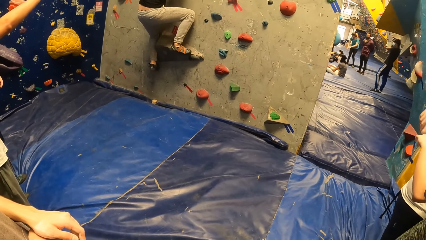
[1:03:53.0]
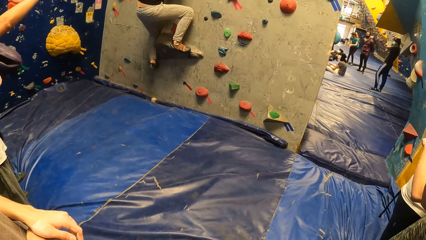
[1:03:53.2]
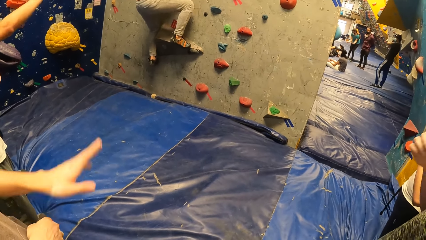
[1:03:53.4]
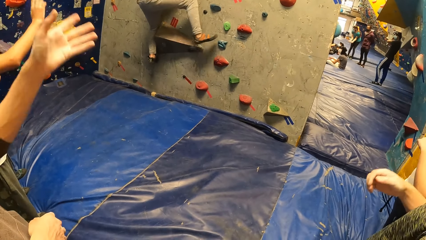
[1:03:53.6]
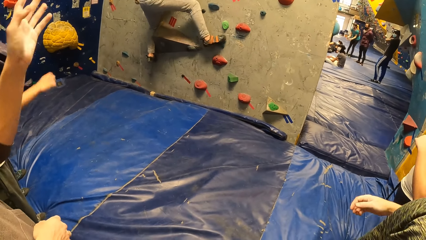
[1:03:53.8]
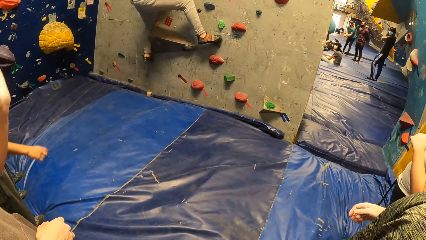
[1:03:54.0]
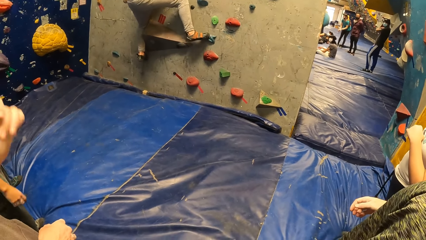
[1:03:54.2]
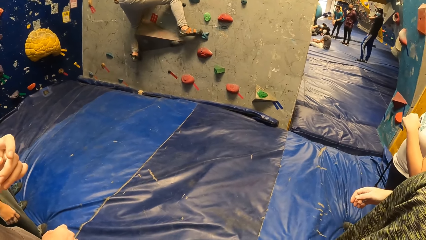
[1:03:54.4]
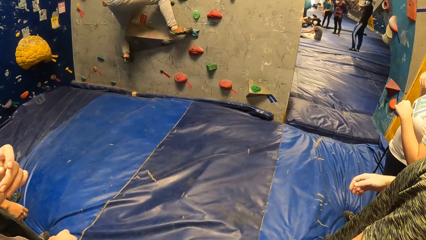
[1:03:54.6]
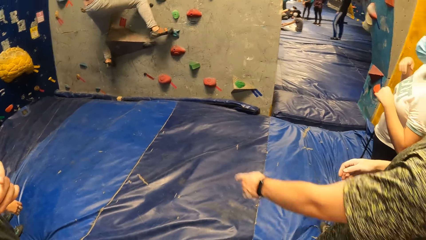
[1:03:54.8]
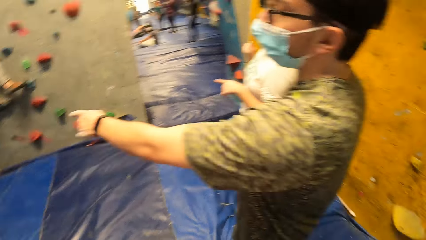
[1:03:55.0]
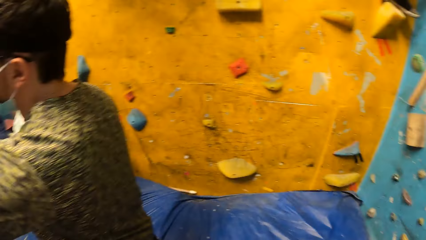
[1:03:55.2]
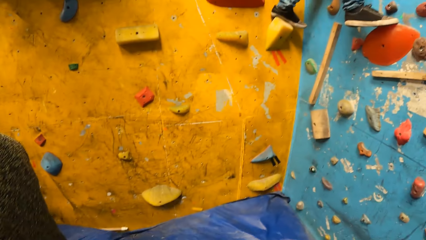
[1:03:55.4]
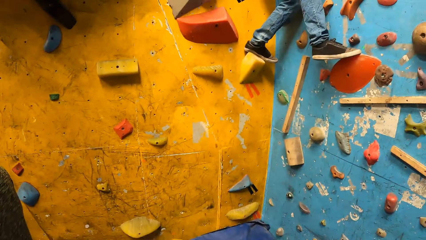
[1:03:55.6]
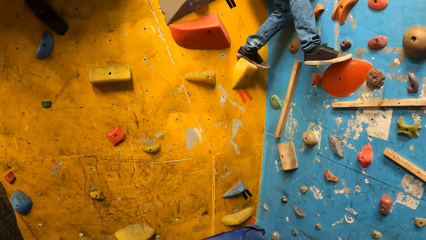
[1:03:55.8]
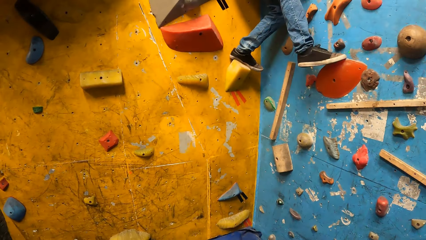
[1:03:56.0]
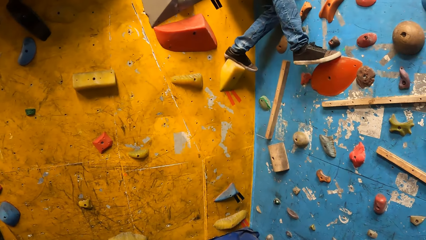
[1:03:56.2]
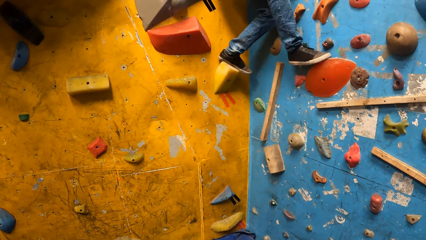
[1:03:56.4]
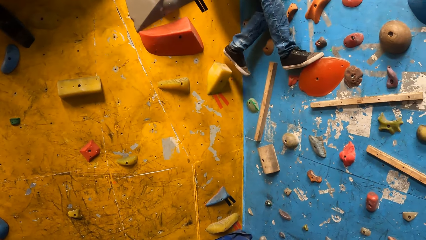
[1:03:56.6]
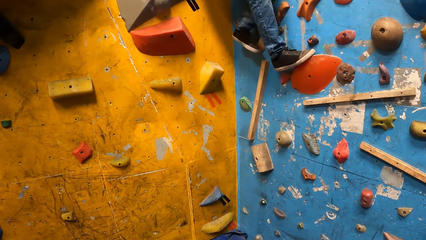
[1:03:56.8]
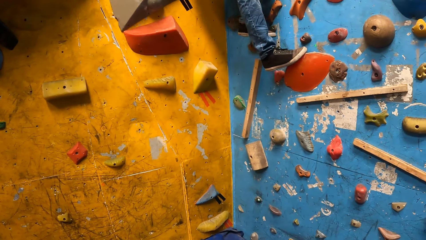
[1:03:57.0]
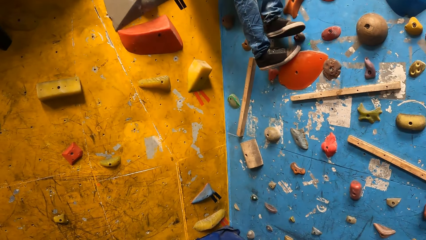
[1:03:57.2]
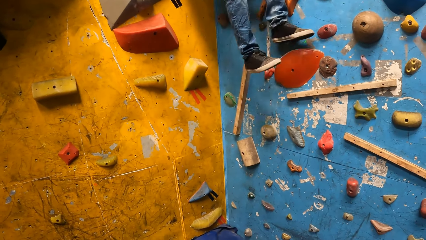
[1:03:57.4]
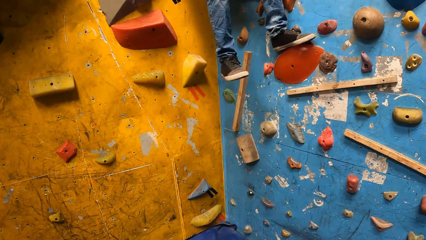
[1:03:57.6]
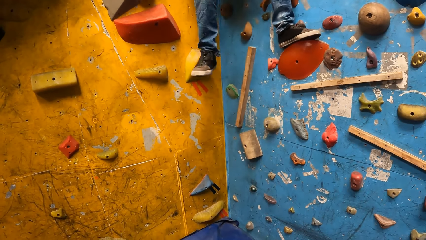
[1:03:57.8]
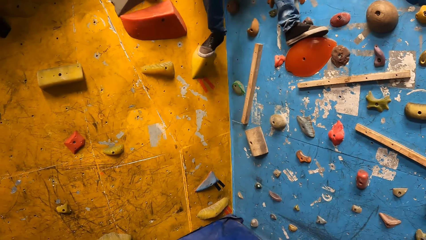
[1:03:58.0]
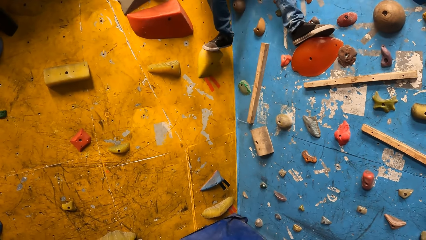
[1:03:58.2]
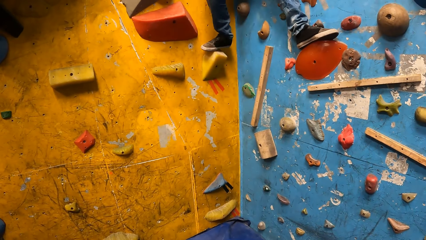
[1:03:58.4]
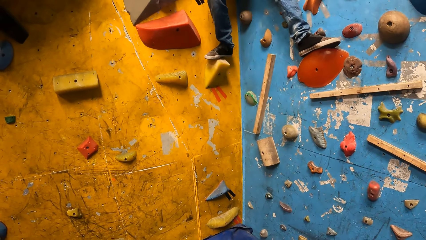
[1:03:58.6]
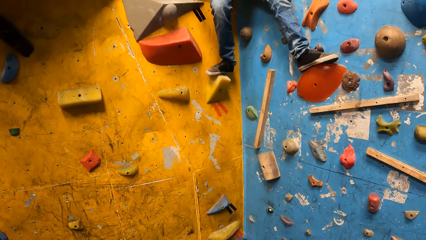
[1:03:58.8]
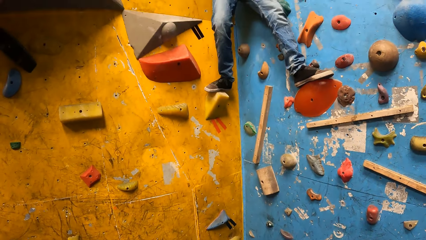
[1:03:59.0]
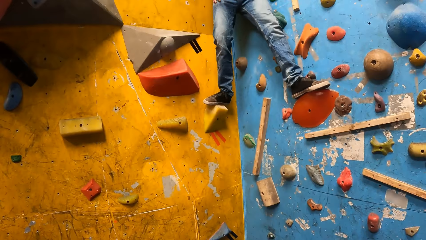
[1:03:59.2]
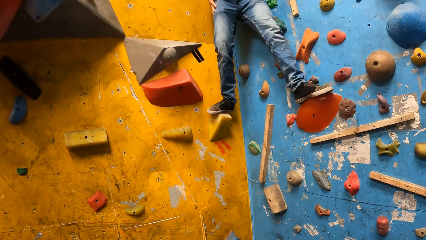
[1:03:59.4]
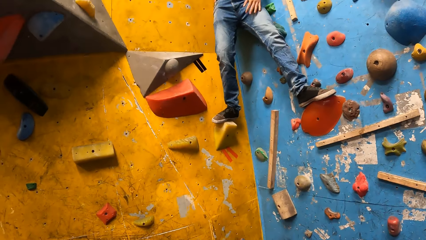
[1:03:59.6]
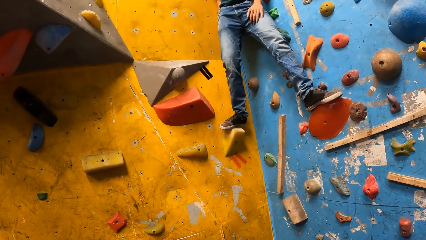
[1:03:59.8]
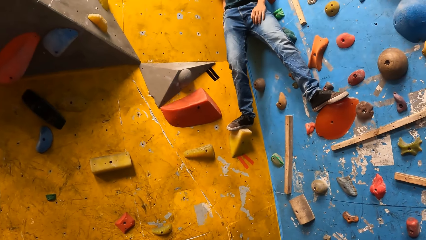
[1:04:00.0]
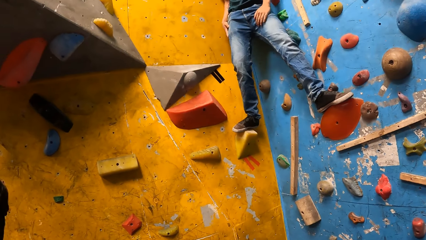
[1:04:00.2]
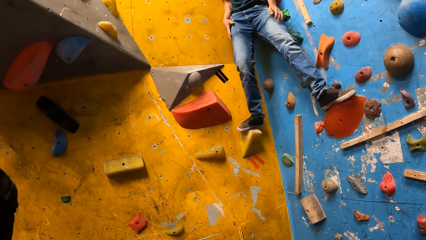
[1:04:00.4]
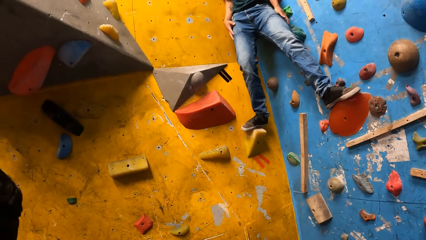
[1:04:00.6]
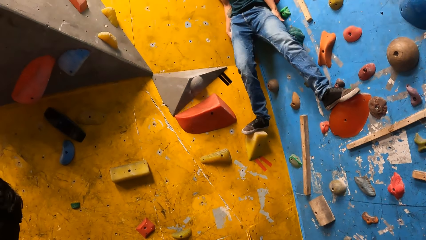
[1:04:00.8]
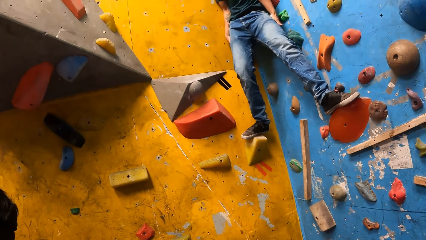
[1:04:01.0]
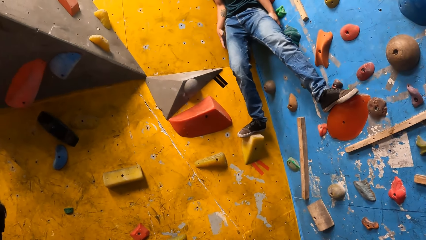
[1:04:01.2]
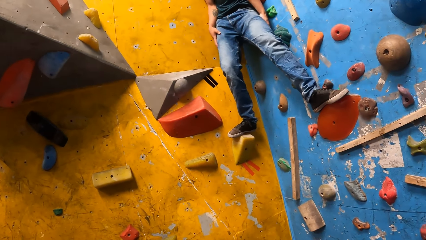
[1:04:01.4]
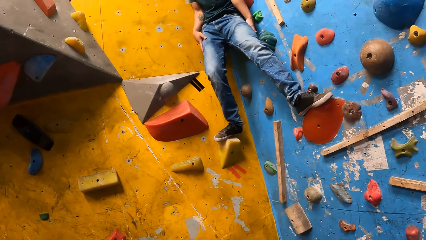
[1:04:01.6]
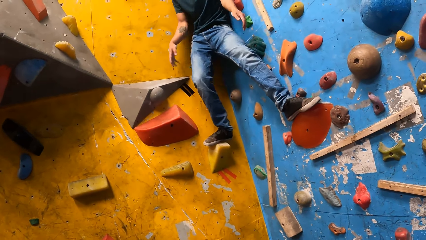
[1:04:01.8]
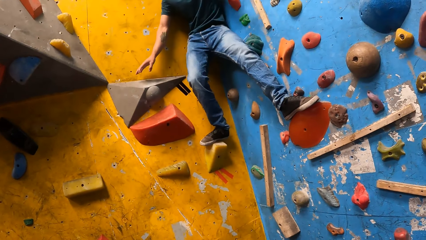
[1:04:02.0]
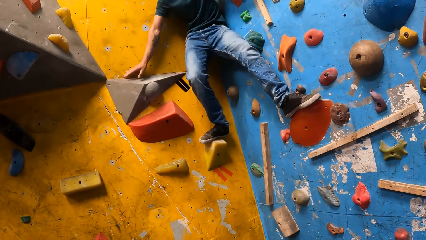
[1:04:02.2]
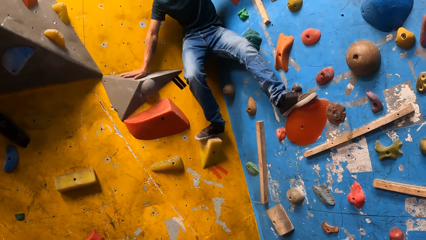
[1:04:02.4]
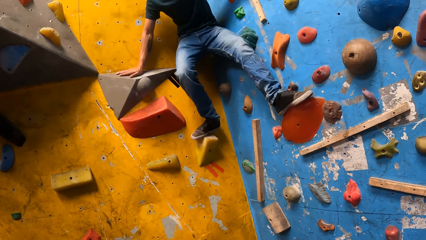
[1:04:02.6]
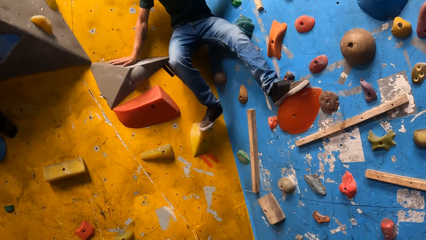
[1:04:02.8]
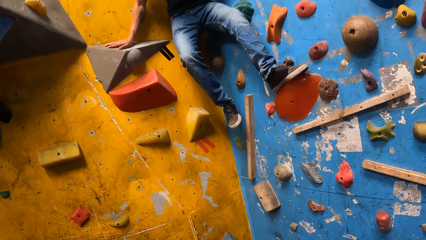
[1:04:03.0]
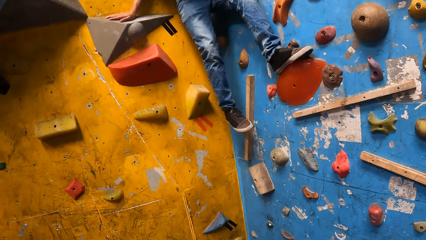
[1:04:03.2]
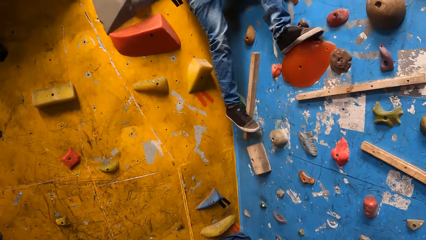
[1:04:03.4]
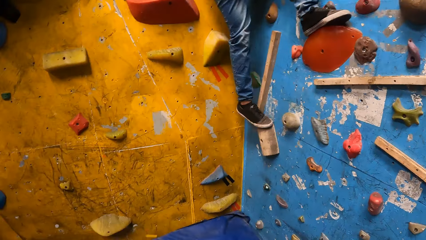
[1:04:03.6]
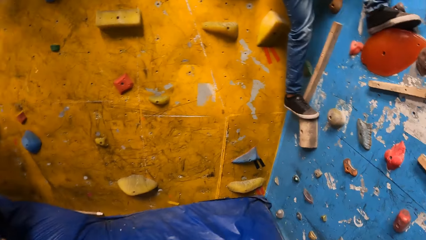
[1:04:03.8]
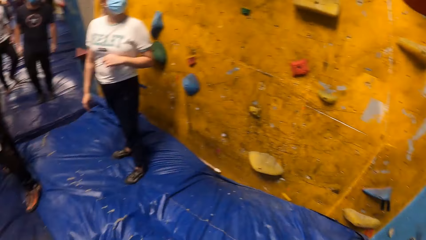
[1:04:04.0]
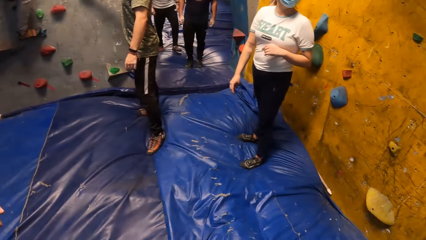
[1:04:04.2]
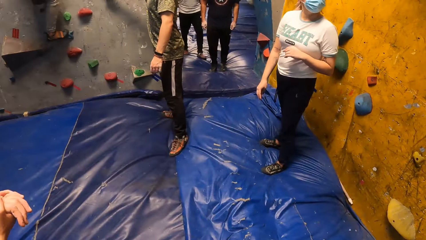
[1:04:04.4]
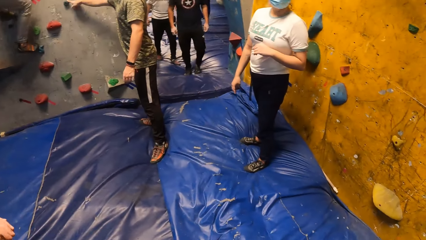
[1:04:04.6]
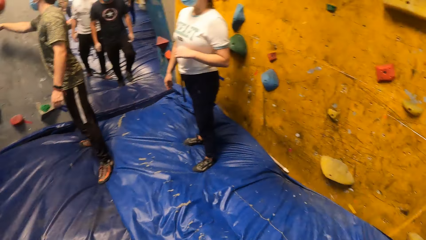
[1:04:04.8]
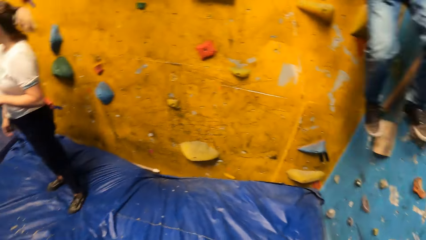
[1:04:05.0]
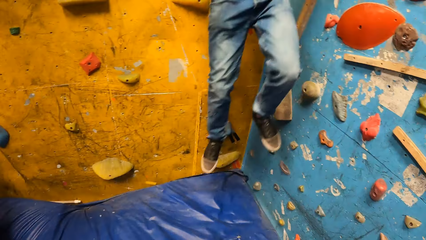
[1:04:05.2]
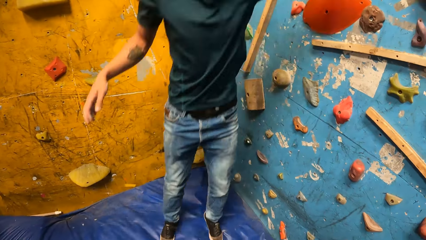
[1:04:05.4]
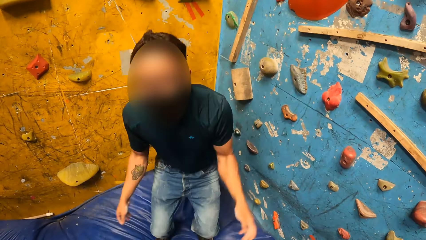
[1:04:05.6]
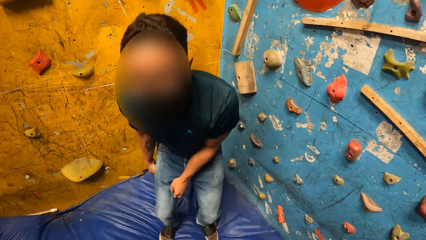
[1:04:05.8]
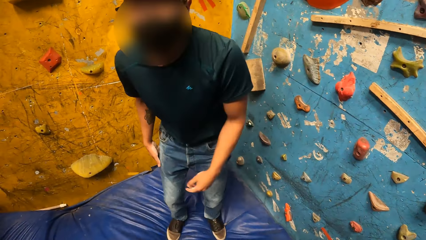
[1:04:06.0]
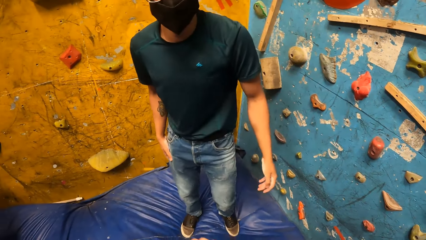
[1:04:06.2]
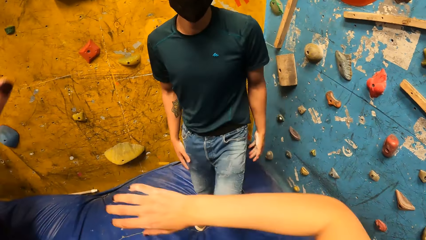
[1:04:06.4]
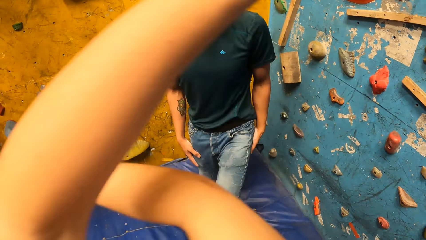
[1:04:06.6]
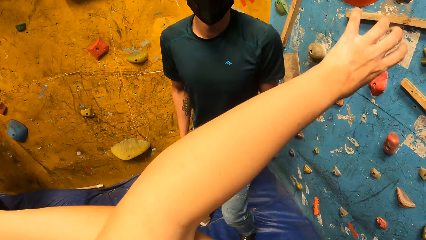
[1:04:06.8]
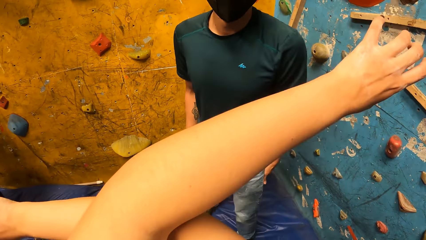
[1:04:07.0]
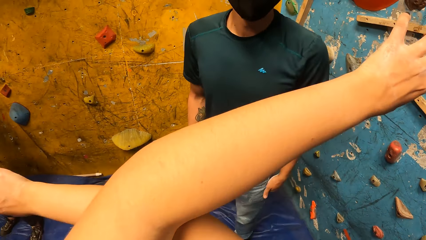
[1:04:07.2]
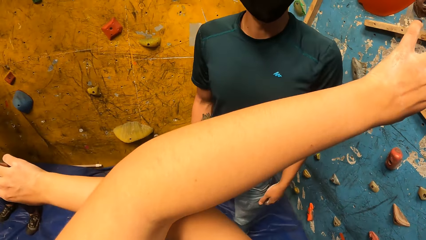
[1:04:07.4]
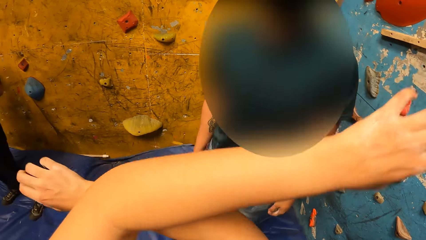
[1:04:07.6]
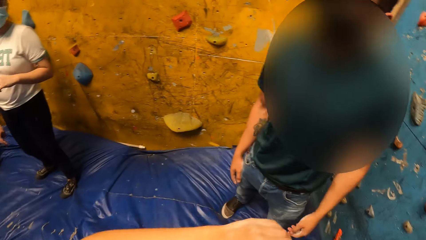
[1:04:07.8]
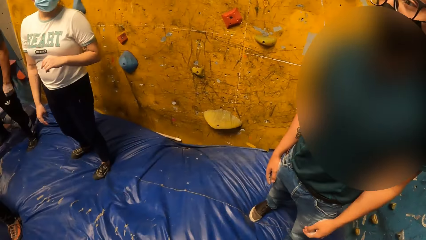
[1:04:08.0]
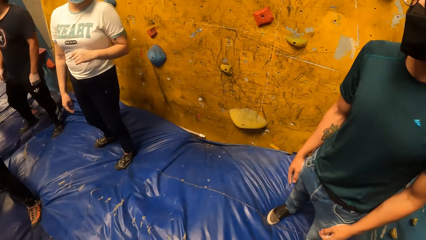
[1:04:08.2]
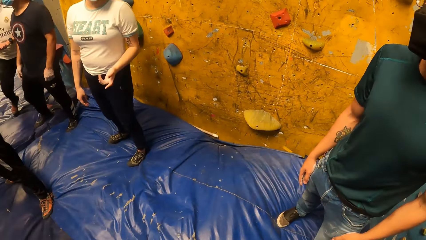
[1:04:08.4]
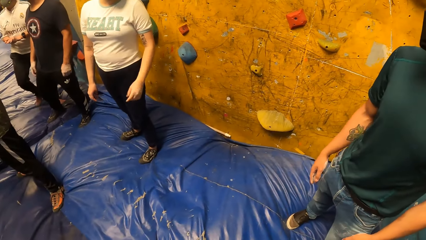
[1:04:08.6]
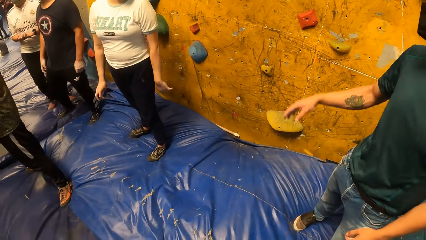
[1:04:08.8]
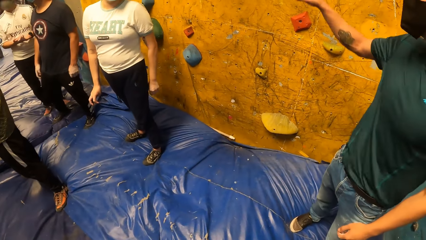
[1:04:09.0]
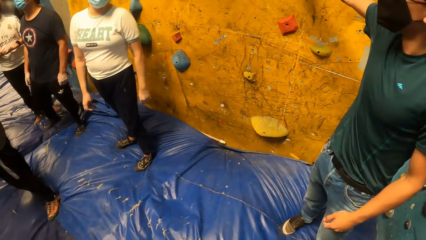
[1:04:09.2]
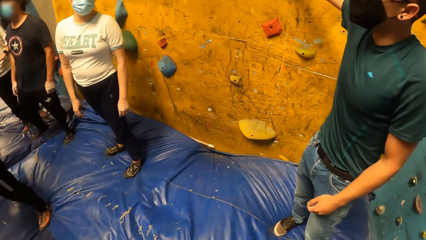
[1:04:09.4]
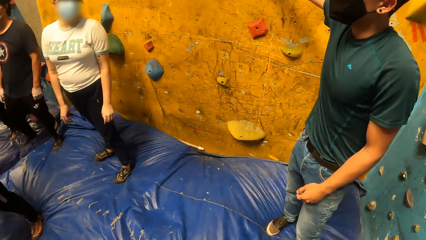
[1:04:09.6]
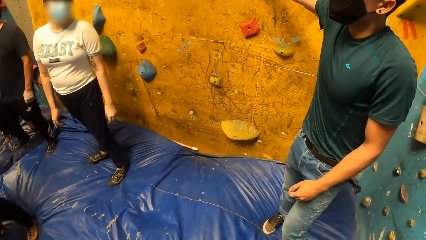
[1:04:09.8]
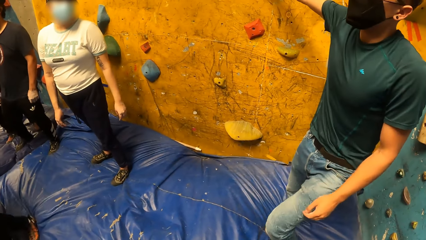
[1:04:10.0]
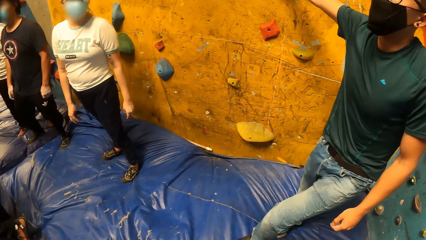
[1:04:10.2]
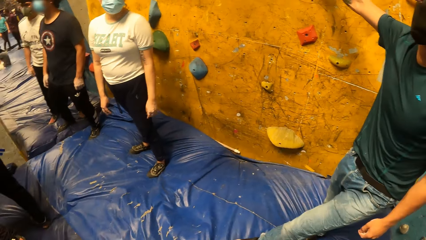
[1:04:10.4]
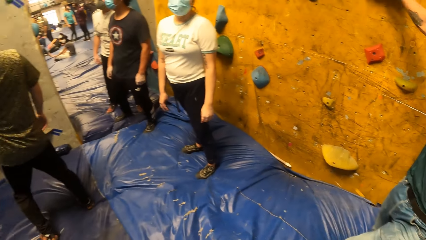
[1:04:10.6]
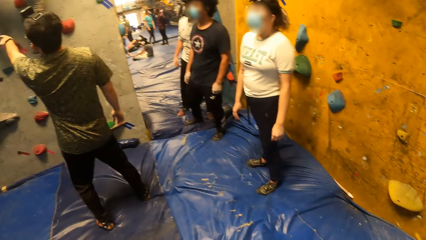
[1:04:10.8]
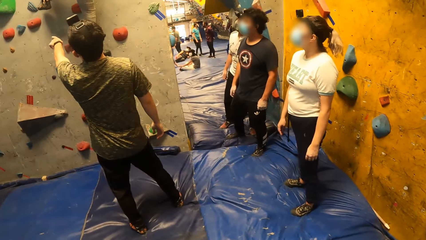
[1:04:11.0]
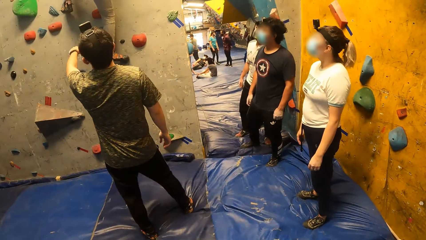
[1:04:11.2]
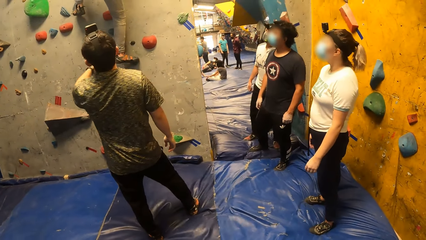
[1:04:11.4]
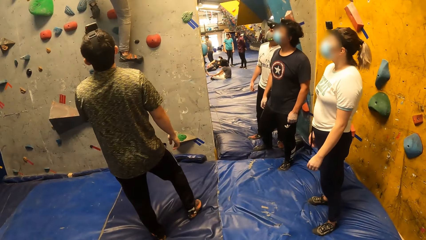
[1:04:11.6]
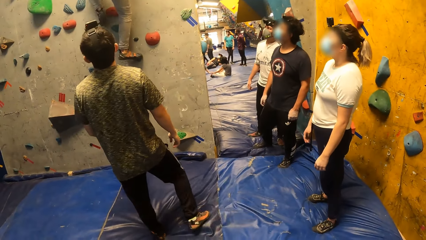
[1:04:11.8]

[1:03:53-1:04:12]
A man climbs the boulder gym. The man climbs down the boulder gym. The man jumps down from the wall. The camera wearer crosses her hands in front of the man.
